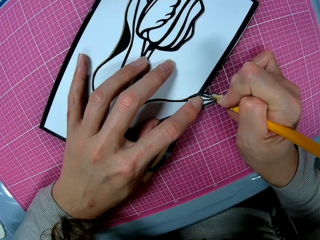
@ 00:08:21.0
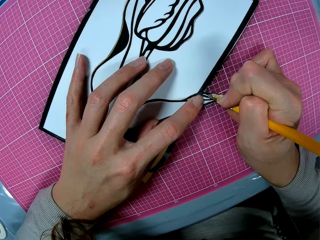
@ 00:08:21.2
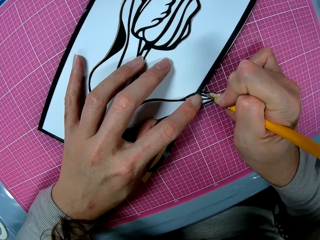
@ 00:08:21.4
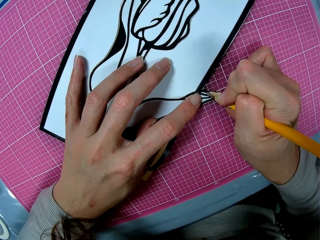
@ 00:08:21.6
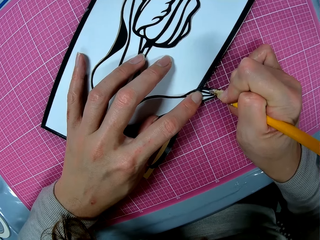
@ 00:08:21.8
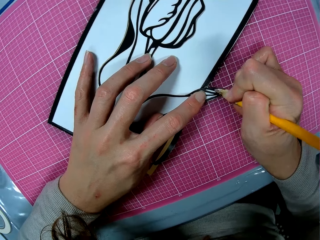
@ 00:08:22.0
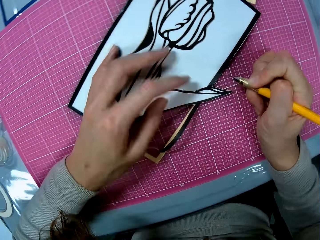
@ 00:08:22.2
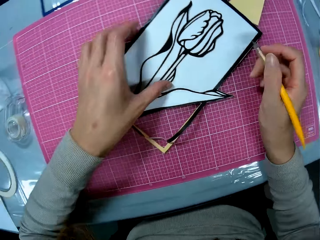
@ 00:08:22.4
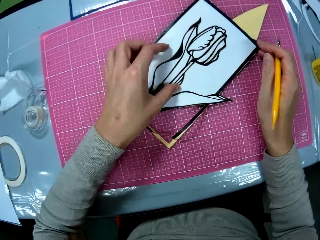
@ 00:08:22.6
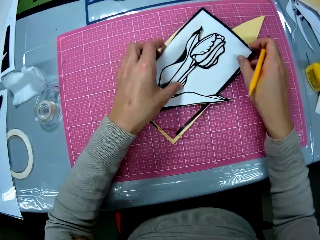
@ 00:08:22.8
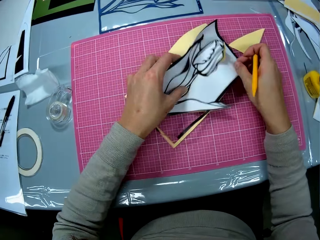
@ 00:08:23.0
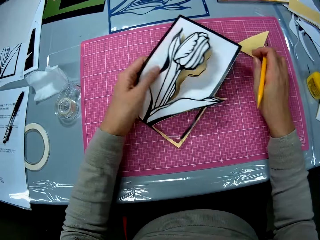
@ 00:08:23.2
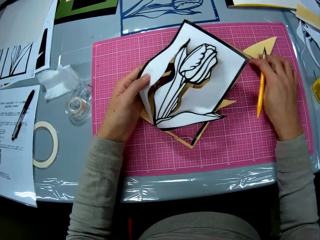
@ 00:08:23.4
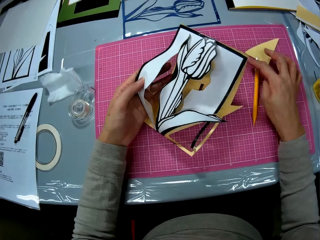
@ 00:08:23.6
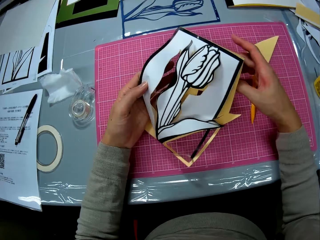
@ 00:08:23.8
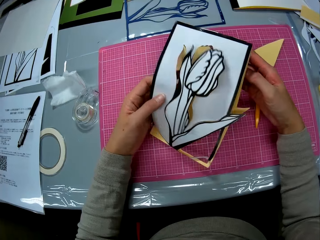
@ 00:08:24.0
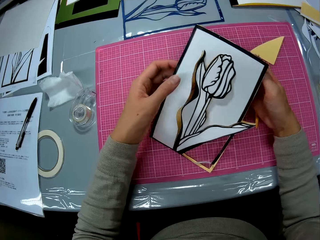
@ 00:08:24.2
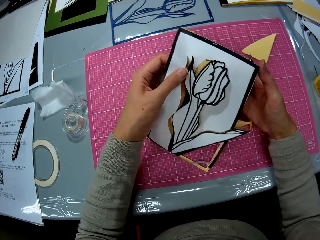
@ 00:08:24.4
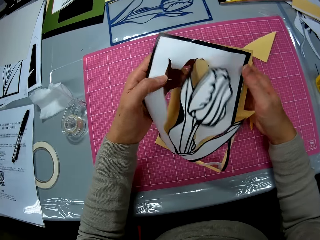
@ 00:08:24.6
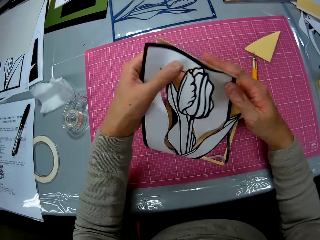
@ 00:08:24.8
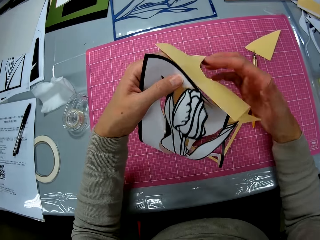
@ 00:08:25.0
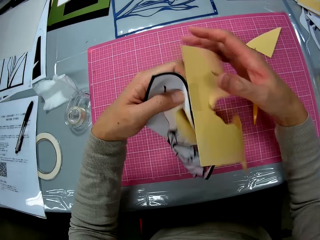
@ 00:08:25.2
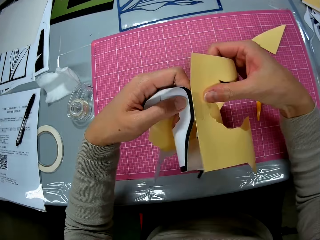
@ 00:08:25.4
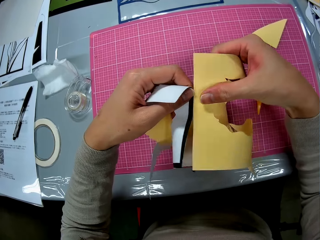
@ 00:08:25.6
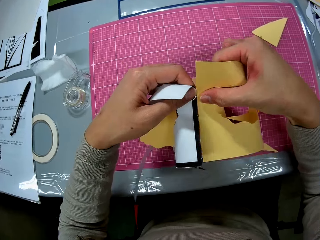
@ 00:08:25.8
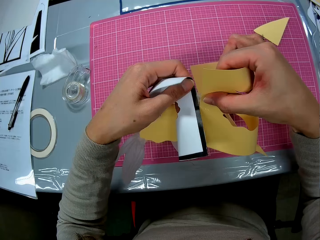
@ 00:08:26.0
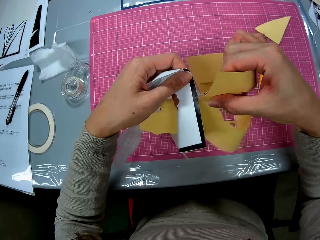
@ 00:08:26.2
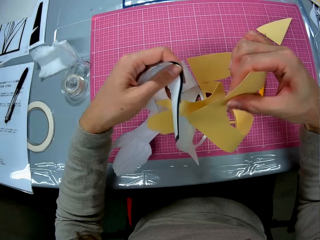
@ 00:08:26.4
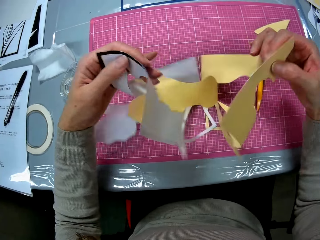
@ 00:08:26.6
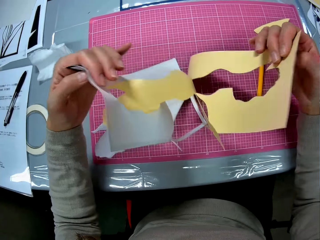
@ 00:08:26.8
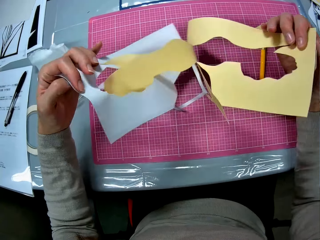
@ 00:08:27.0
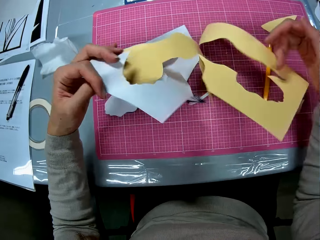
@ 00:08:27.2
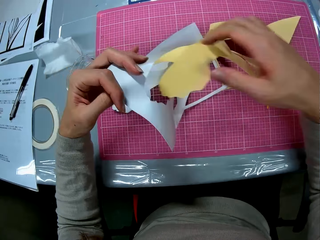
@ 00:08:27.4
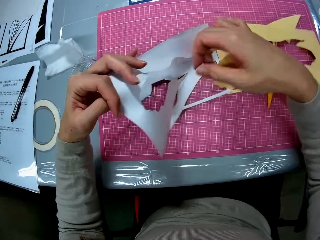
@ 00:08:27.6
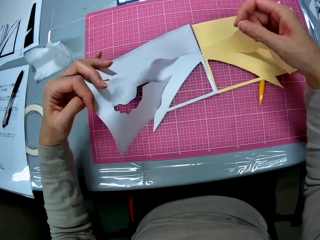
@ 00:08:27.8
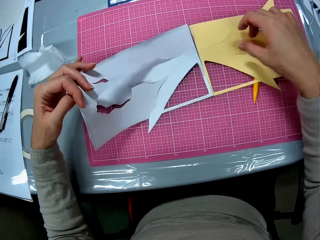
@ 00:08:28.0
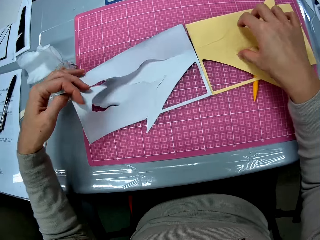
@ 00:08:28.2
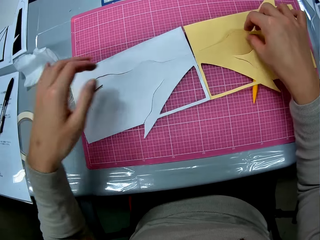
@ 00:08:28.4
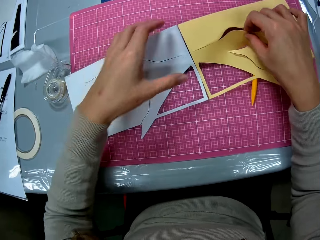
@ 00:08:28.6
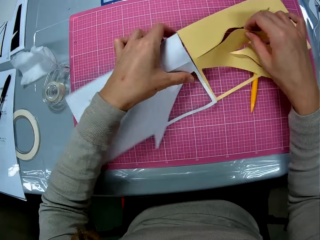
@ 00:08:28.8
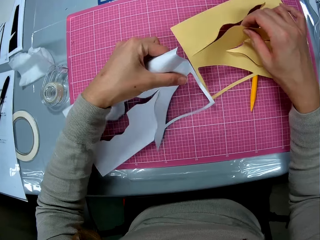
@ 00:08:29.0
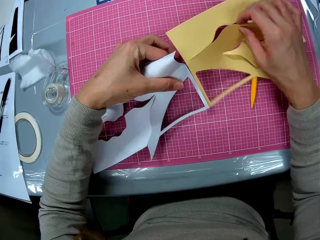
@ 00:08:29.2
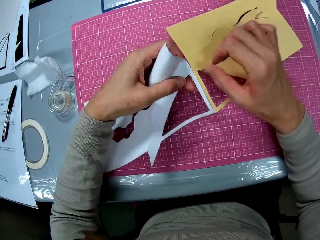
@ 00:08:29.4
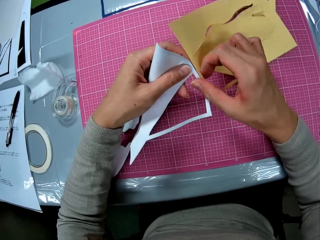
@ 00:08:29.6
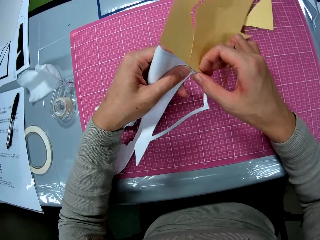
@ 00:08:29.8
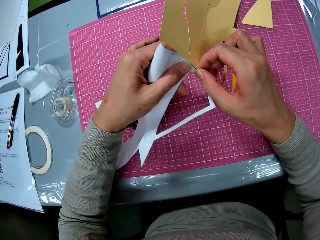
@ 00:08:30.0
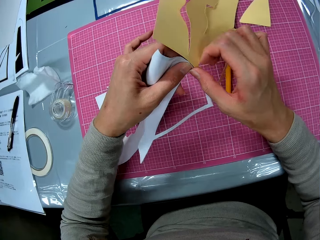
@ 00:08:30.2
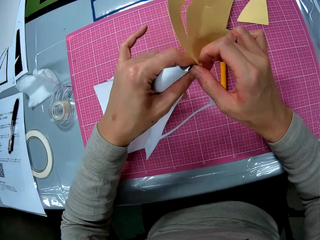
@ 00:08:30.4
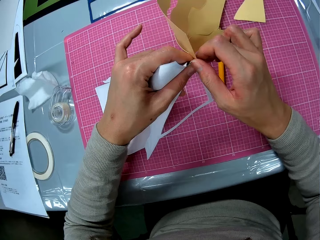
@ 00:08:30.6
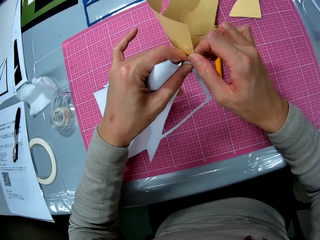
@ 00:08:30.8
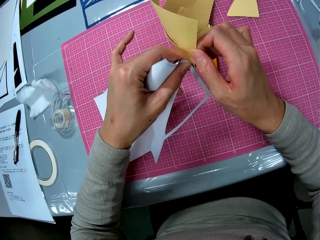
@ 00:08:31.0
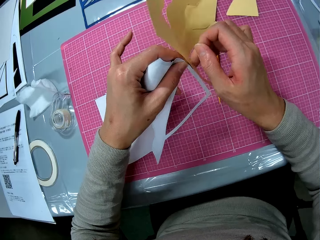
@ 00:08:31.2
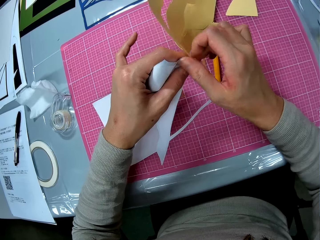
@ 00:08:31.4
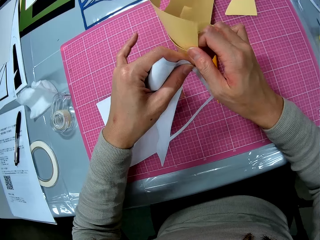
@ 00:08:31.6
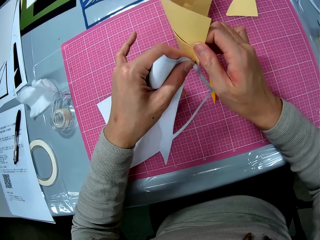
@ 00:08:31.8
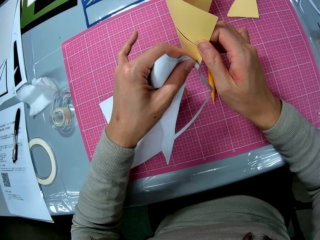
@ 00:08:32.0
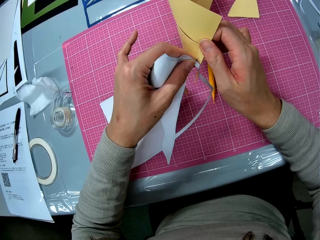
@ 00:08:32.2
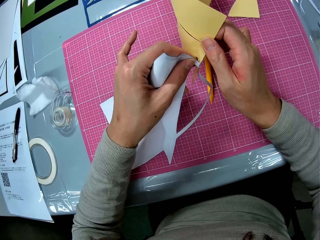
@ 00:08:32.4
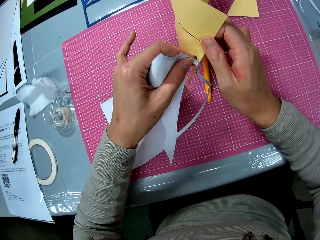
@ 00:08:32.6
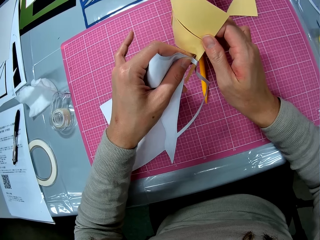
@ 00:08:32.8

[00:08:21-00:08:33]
The camera wearer picks up the papercraft or flower drawing with her left hand. She holds the light craft knife. She drops the craft knife in her right hand on the cutting mat. She holds the flower drawing with both hands and detaches a yellow cardboard flower illustration from the layers of the papercraft with both hands. She tears the outer paper of the flower drawing. She places the flower drawing on the cutting mat. She lifts the flower drawing. She cuts the outer paper of the flower drawing with the hand.

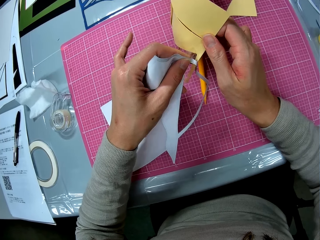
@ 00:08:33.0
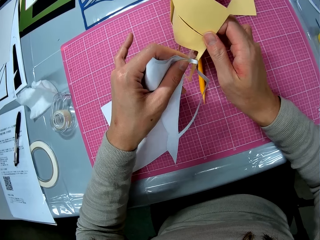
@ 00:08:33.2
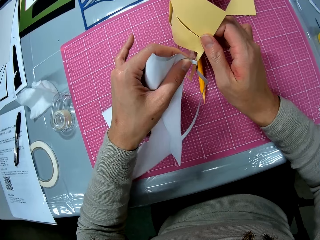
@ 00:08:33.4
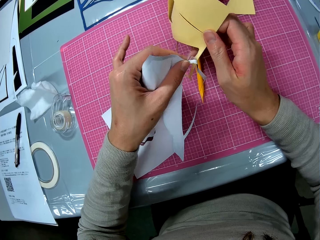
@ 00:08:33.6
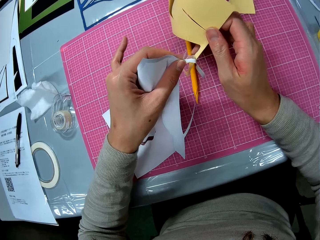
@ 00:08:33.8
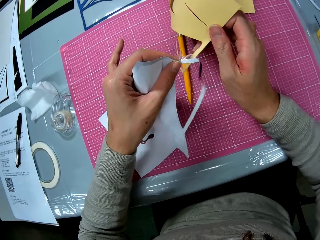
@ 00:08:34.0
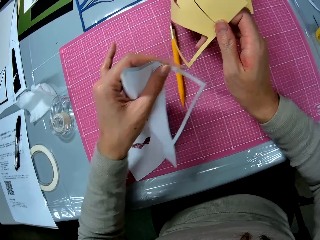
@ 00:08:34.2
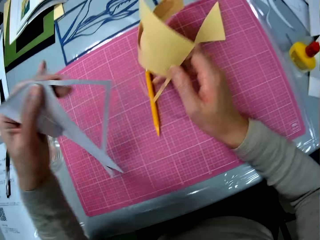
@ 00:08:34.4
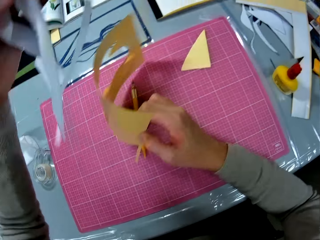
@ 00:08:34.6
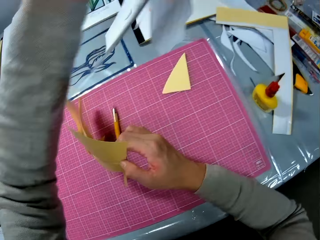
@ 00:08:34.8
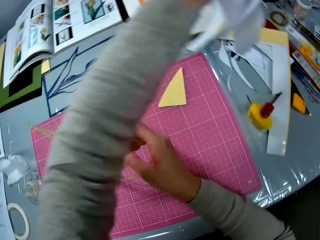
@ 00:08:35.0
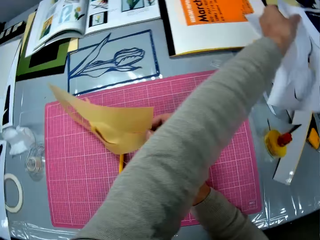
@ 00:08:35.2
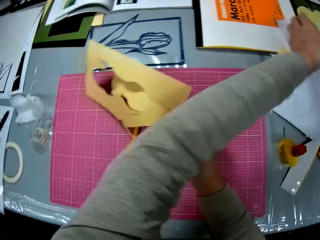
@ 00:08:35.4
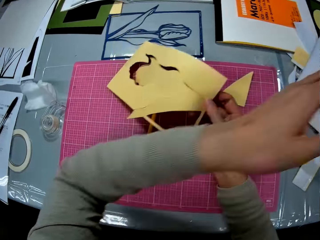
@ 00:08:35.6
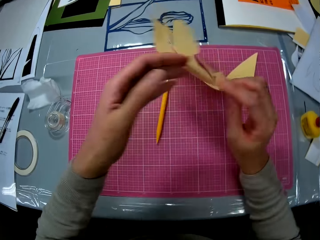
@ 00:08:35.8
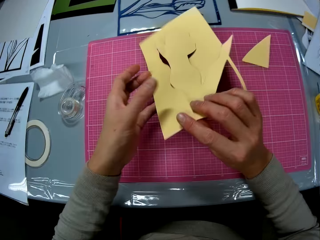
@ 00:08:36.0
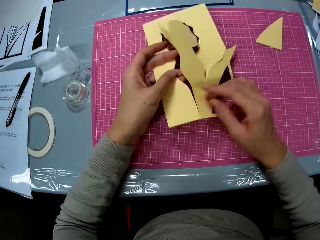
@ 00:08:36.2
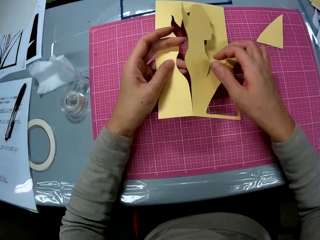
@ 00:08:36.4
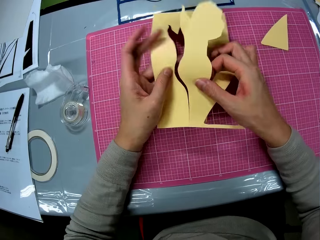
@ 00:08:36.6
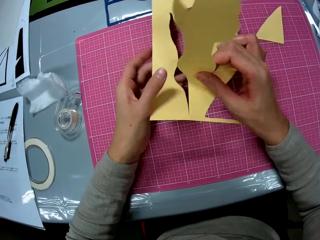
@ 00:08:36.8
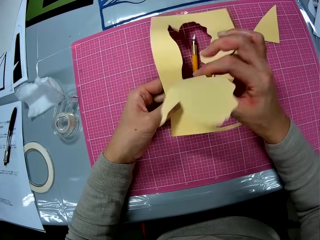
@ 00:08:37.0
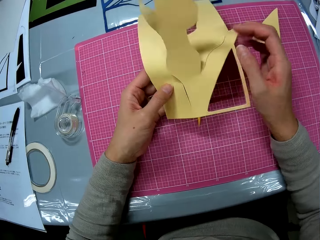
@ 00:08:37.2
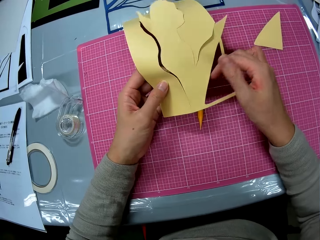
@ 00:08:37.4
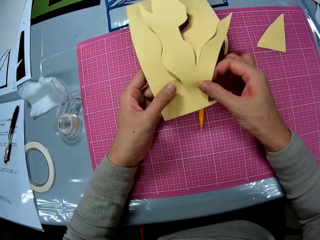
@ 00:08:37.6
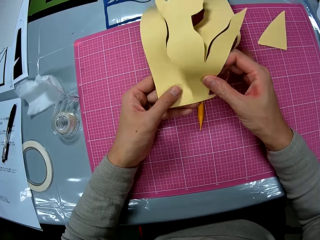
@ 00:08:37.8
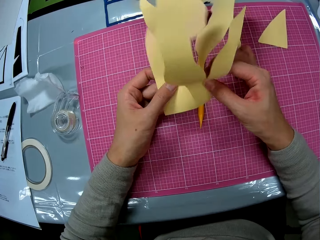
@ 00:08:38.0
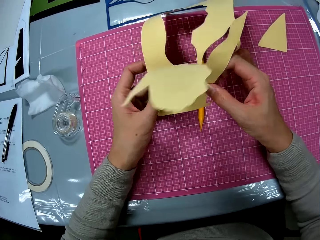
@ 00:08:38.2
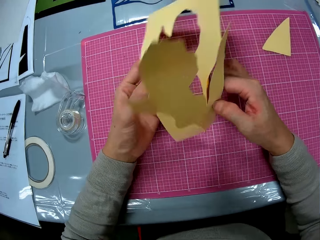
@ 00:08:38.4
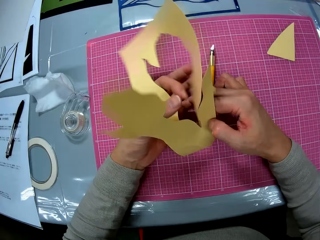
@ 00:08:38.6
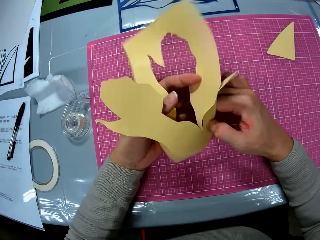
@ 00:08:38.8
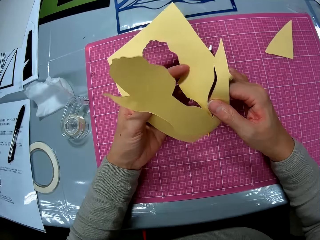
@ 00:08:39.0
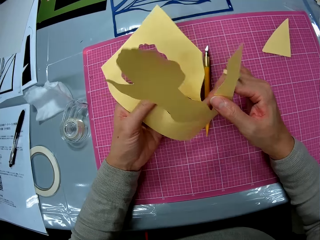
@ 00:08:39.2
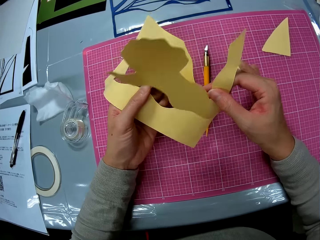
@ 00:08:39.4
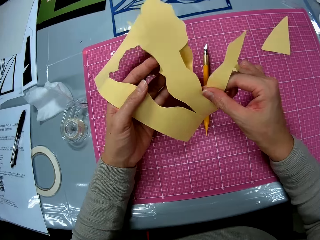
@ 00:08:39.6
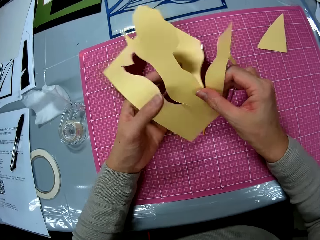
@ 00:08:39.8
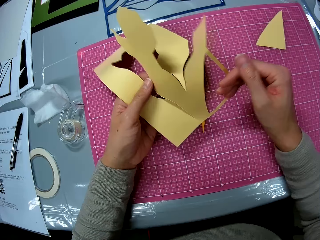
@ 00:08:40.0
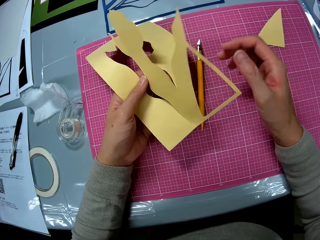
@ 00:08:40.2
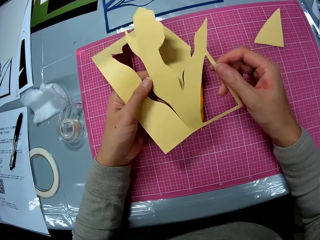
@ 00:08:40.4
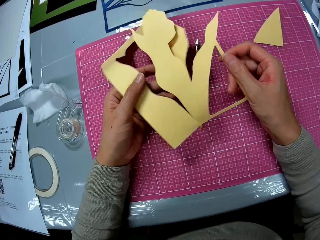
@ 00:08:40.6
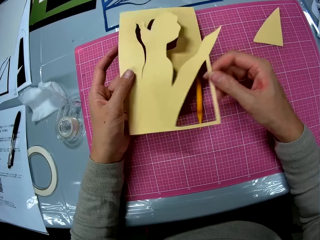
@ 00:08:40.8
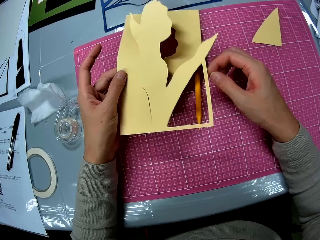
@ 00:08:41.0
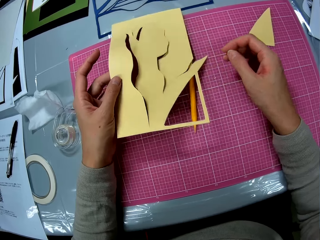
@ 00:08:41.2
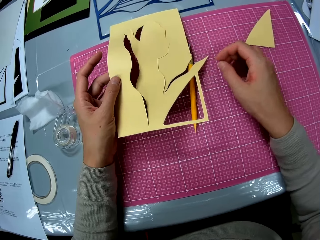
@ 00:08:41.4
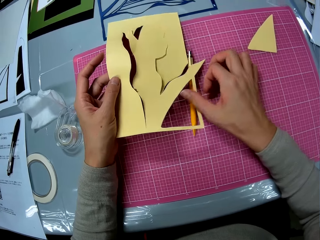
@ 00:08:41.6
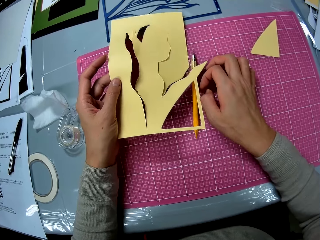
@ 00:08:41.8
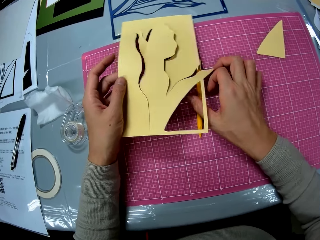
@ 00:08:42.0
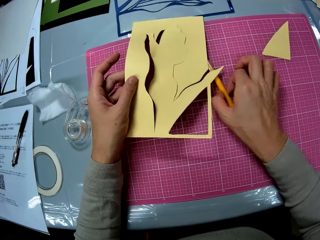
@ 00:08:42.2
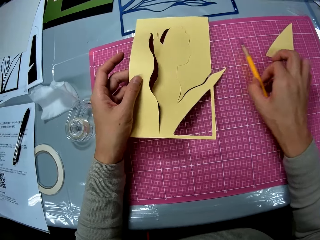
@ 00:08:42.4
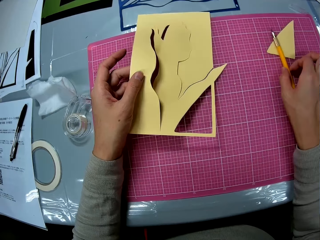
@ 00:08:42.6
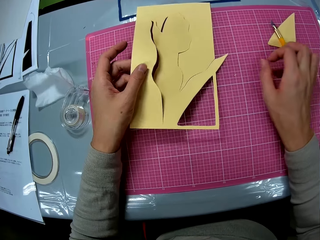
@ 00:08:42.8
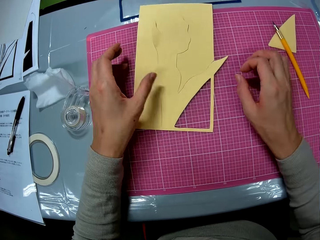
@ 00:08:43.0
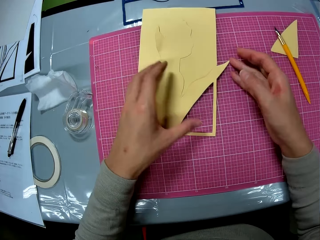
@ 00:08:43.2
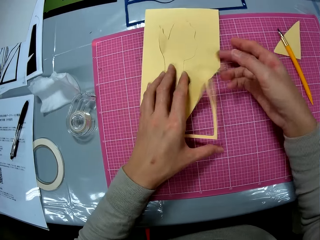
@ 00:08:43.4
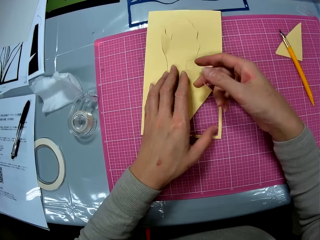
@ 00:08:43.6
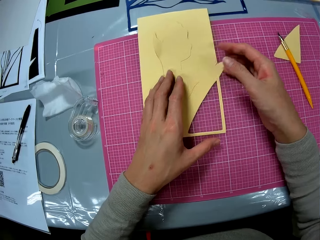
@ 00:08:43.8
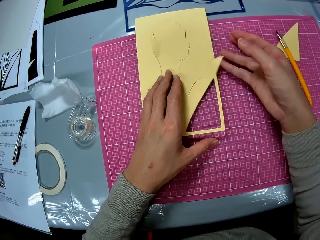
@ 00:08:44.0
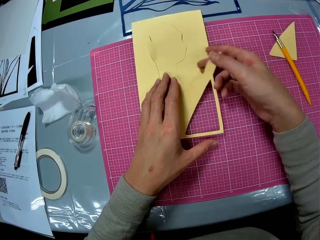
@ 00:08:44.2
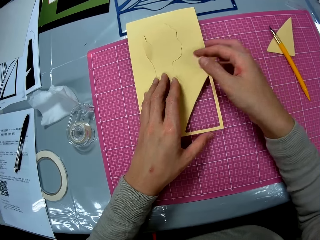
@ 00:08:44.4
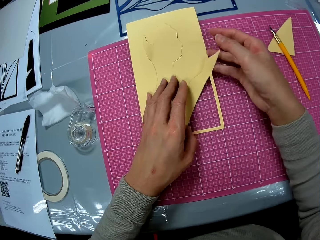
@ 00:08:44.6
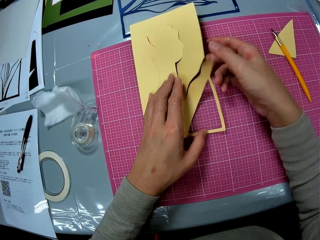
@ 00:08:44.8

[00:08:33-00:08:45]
The camera wearer holds the outer paper of the flower drawing. She puts the flower printed layer of the papercraft on the table with her left hand. She holds the flower sketch with both hands. She checks the yellow cardboard flower illustration in her hands. She touches the flower sketch. She holds the flower sketch with one hand. She adjusts the craft knife on the cutting mat with her right hand. She puts the yellow cardboard flower illustration in her left hand on the cutting mat. She checks the yellow cardboard flower illustration in her hands. She turns the flower sketch.
